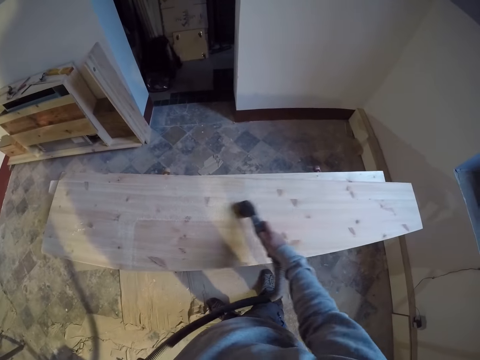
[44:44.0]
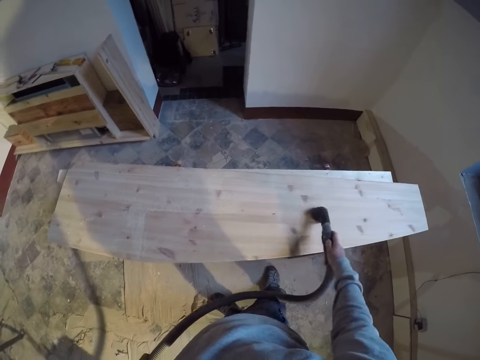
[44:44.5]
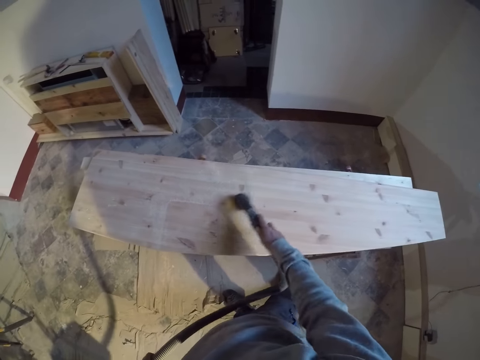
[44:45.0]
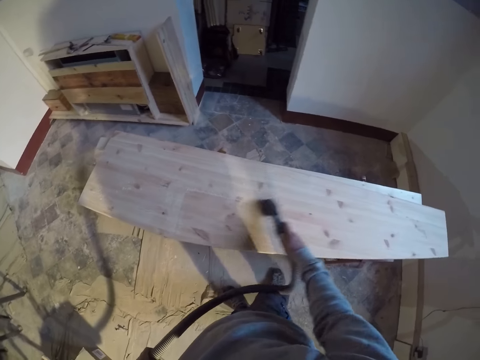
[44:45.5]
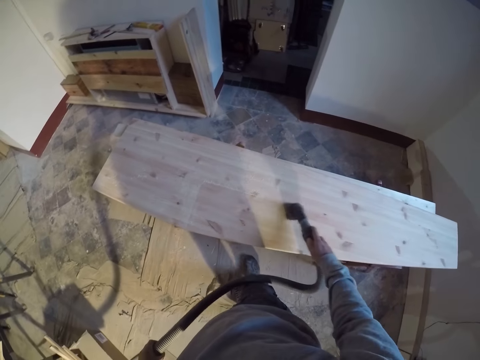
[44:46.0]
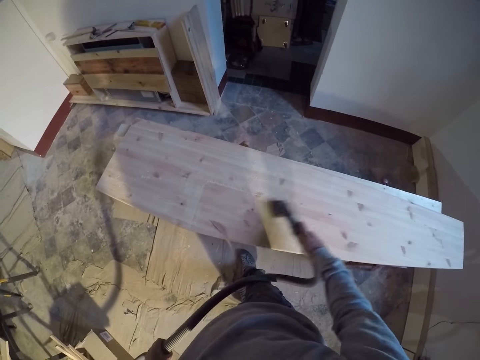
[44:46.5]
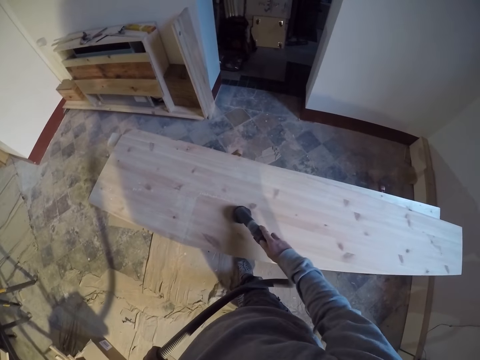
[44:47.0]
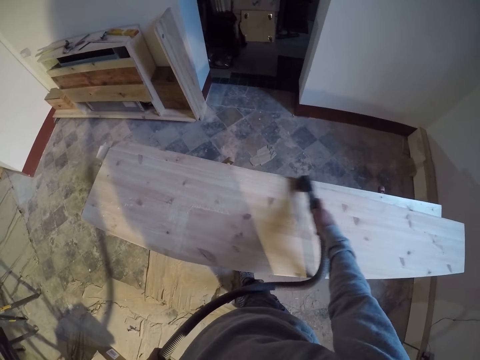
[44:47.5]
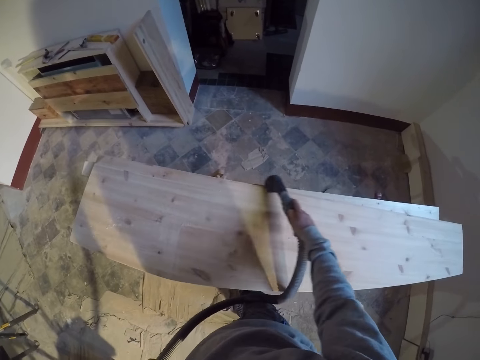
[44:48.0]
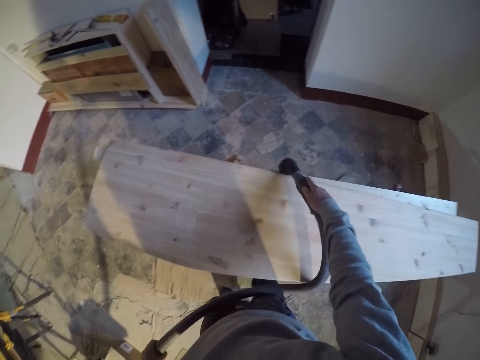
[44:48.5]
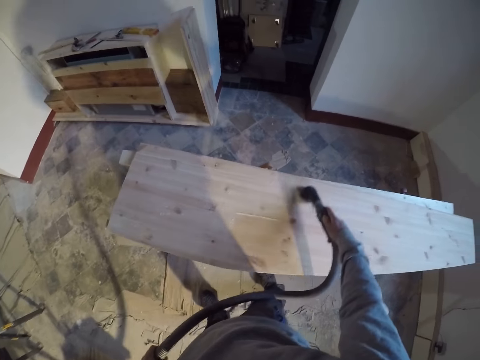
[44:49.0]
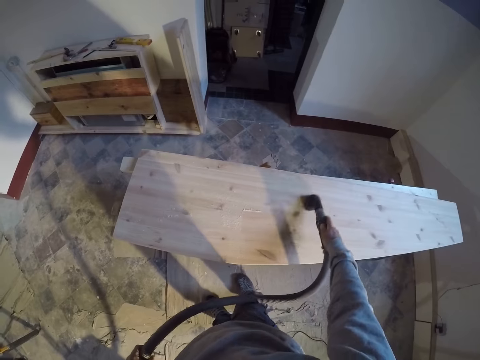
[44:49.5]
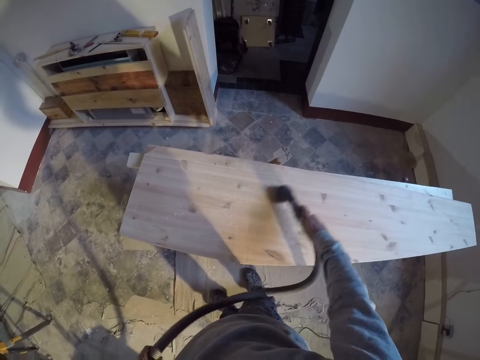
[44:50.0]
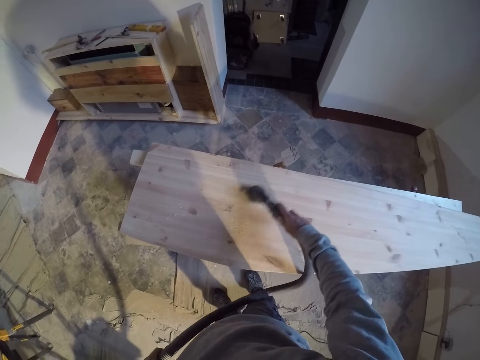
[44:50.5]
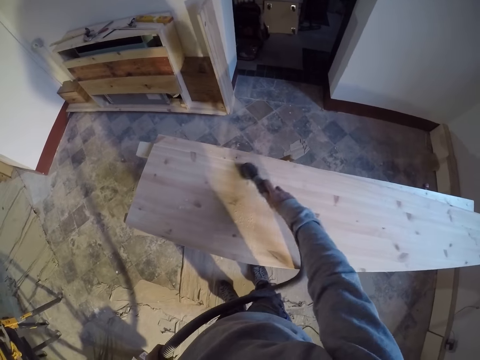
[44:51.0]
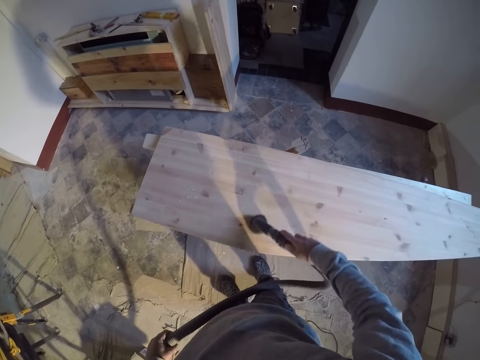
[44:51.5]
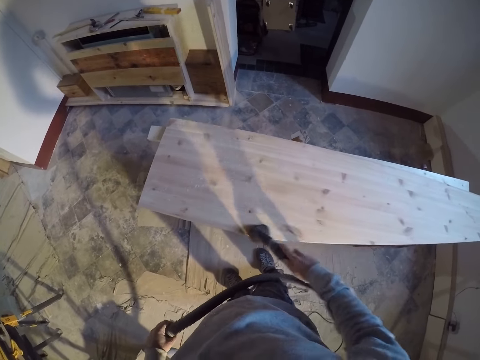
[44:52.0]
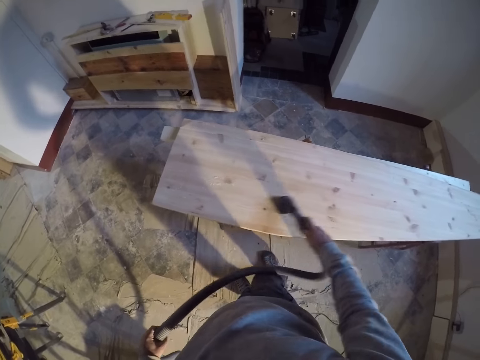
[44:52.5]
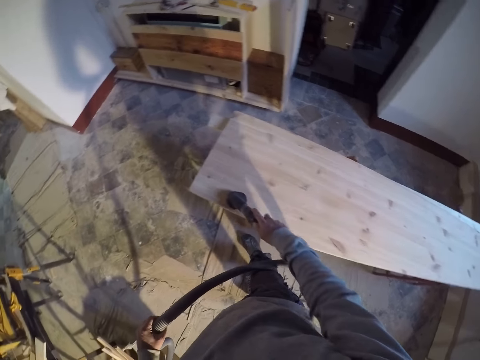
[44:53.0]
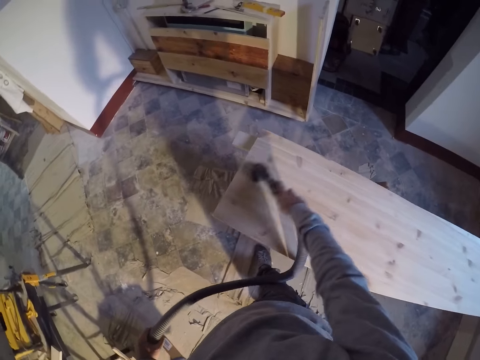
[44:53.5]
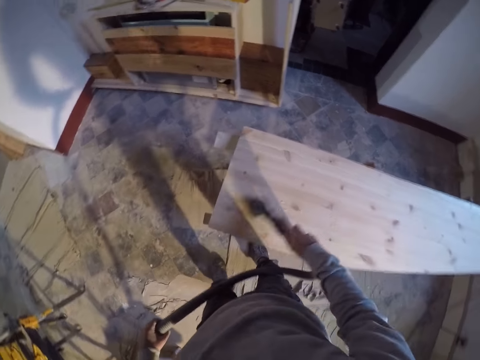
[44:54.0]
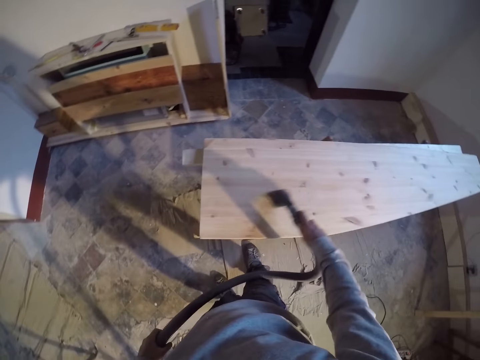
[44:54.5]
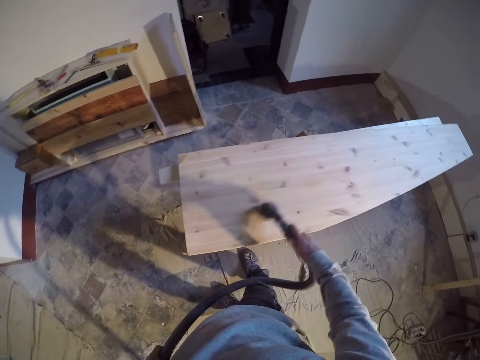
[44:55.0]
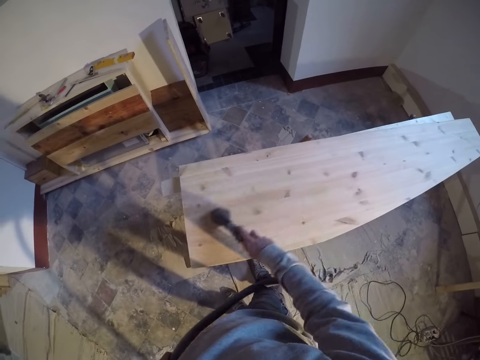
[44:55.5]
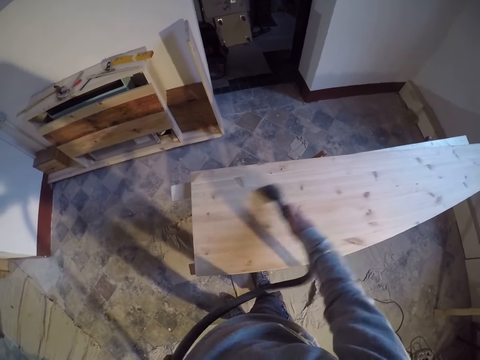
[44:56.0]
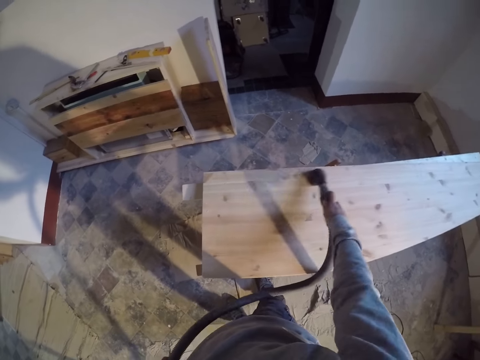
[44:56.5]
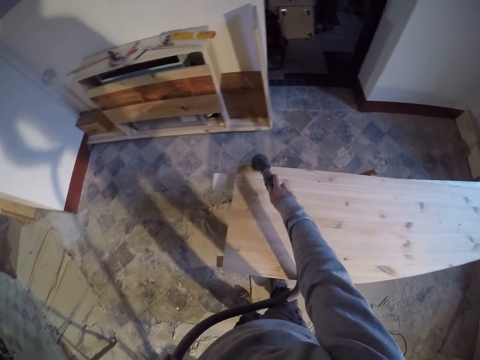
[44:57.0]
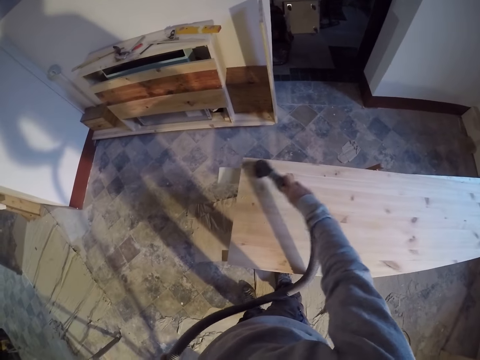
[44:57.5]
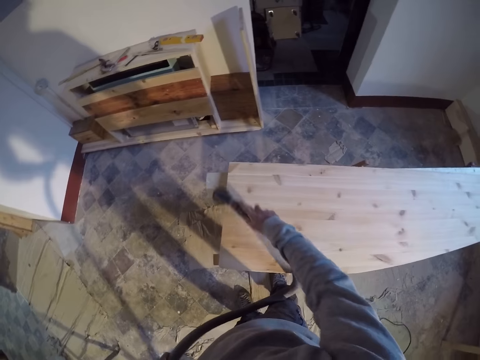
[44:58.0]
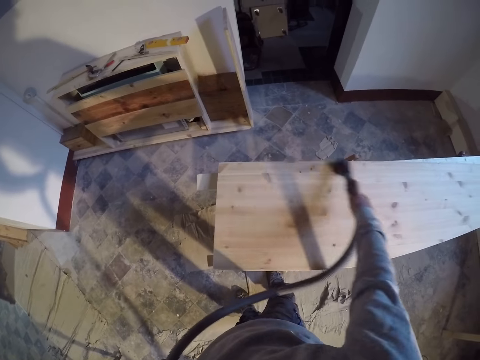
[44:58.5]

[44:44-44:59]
The camera wearer walks. They spray the wood.

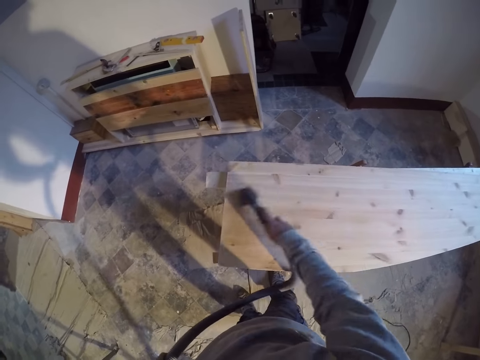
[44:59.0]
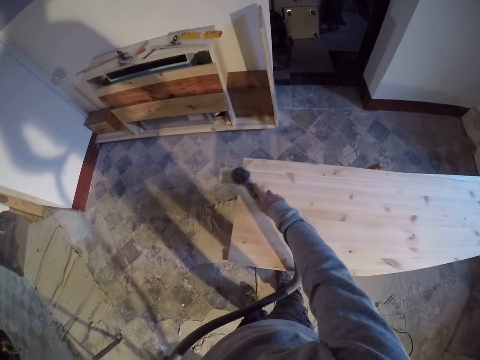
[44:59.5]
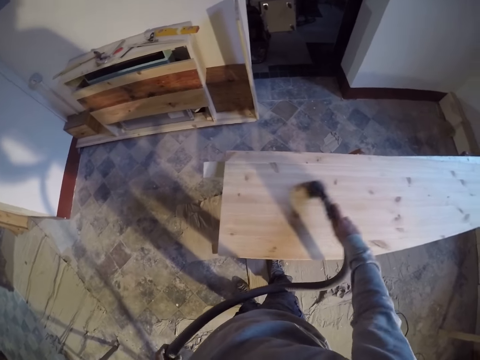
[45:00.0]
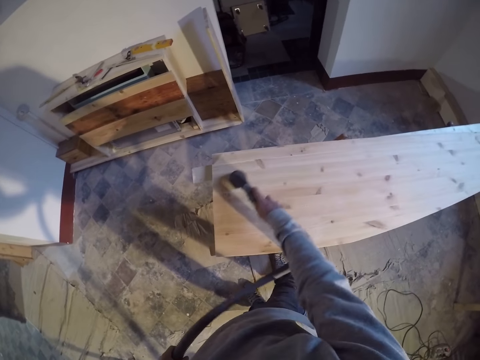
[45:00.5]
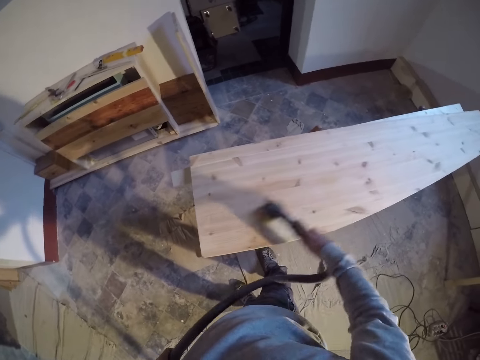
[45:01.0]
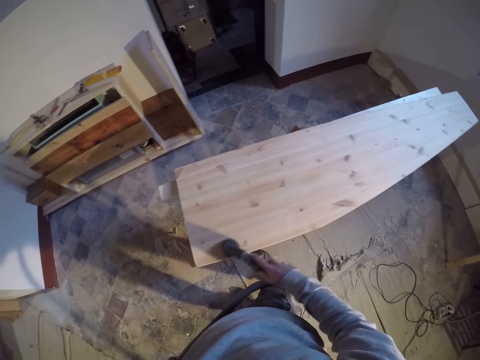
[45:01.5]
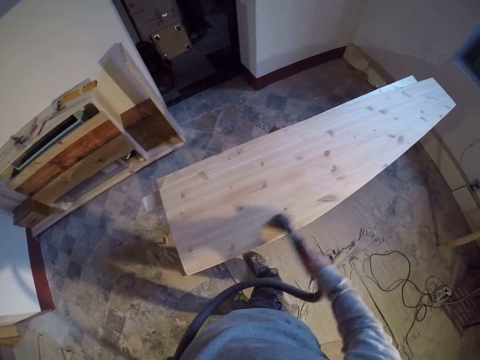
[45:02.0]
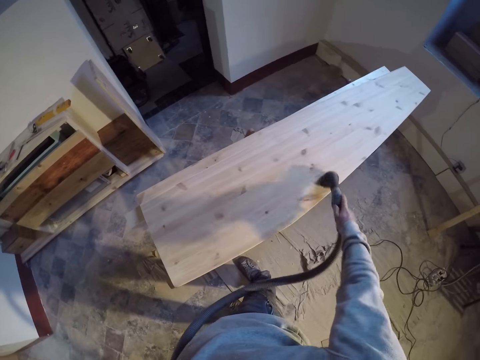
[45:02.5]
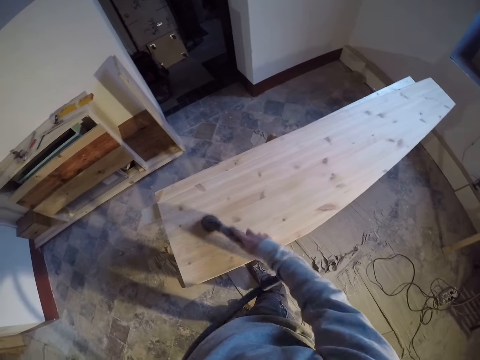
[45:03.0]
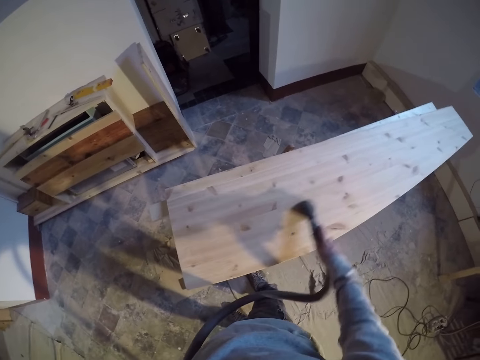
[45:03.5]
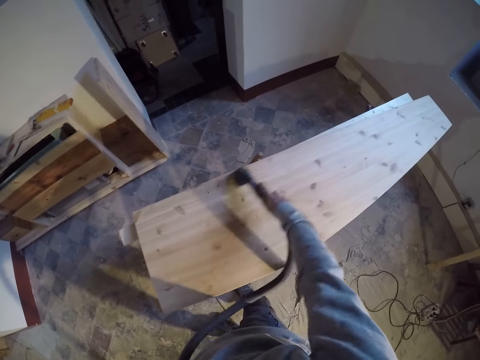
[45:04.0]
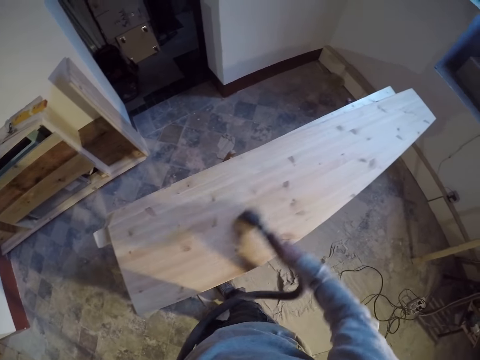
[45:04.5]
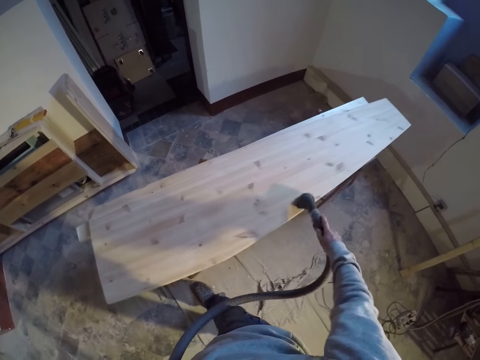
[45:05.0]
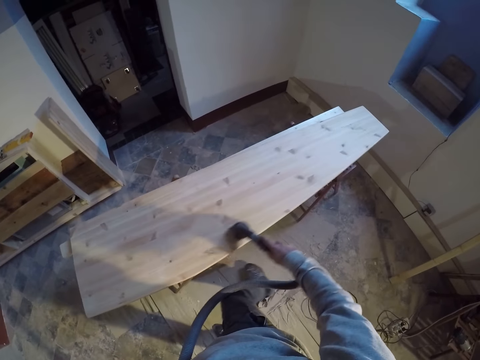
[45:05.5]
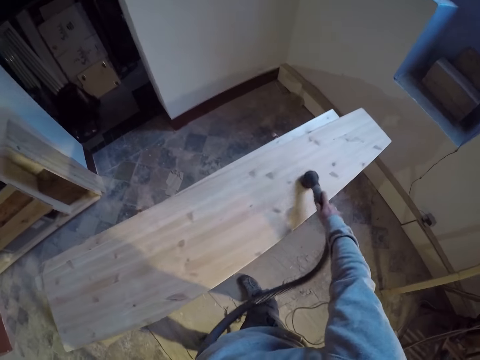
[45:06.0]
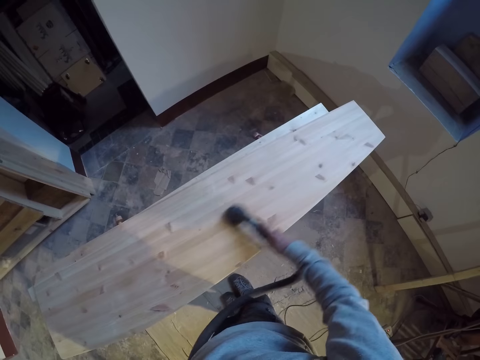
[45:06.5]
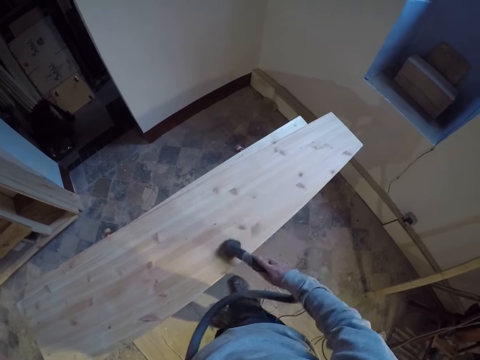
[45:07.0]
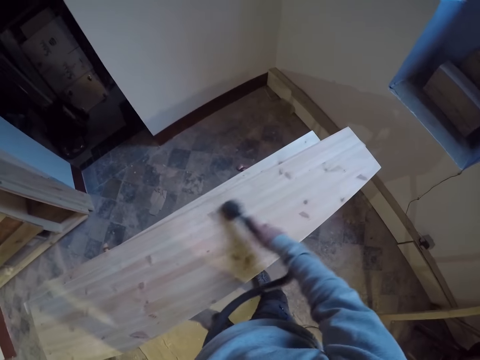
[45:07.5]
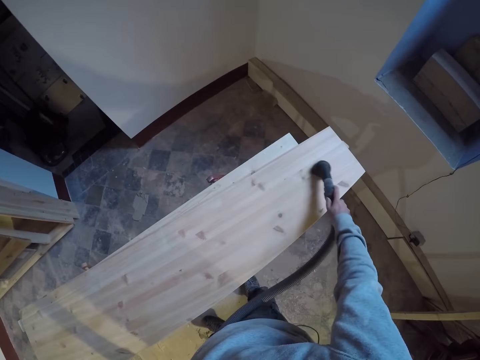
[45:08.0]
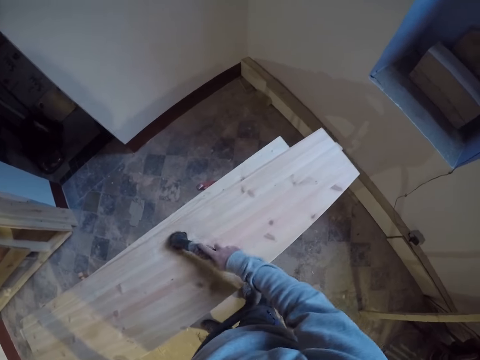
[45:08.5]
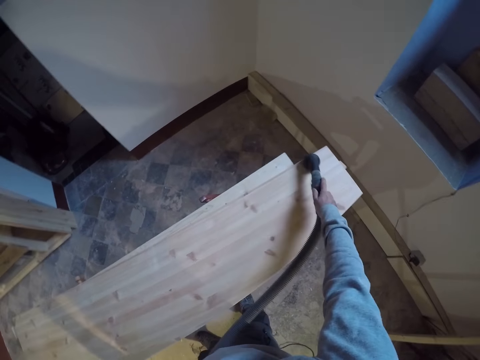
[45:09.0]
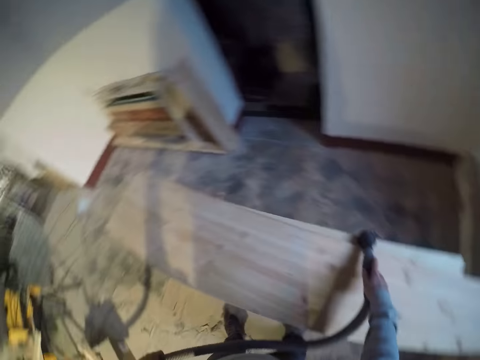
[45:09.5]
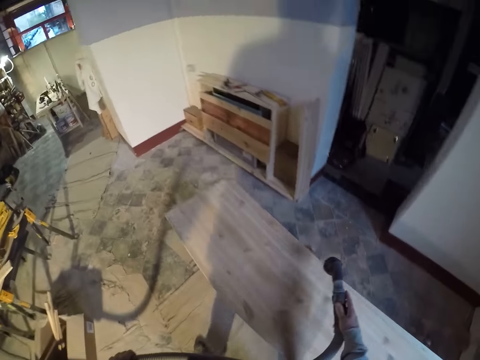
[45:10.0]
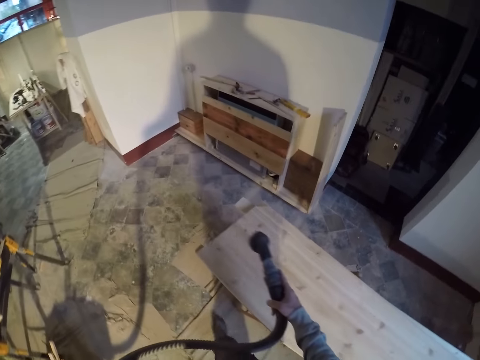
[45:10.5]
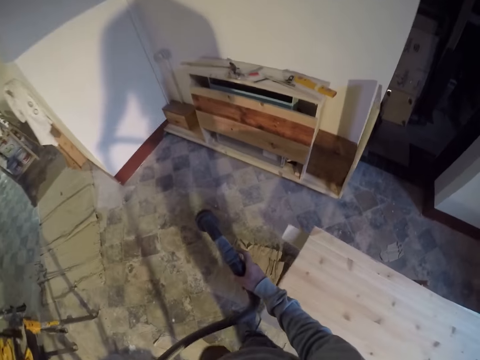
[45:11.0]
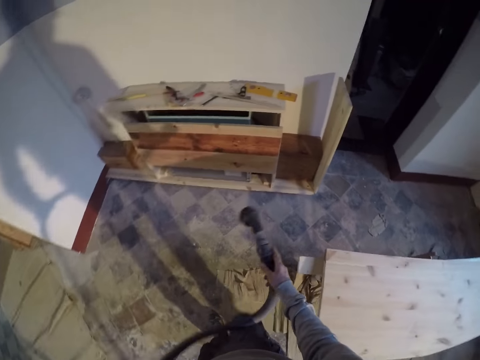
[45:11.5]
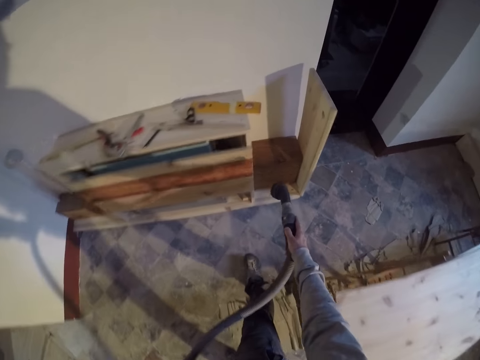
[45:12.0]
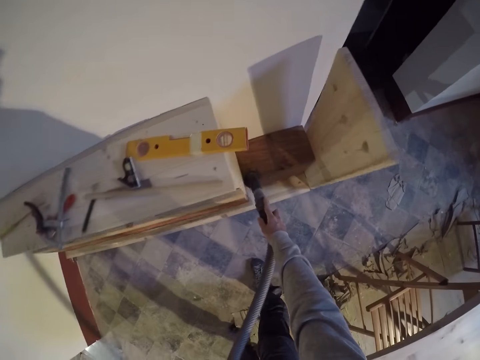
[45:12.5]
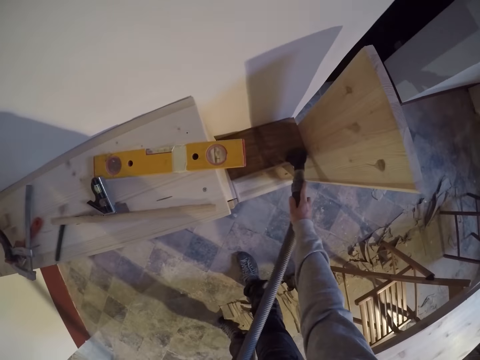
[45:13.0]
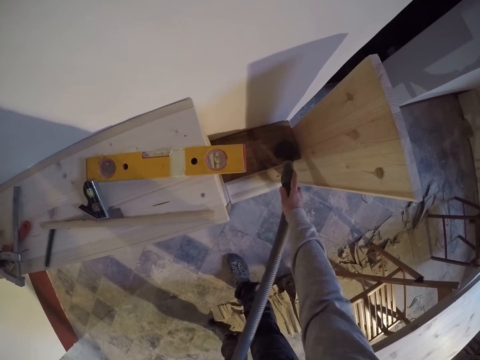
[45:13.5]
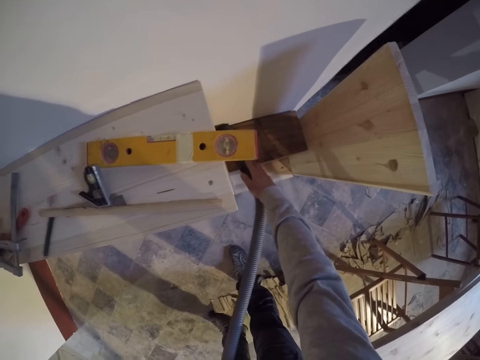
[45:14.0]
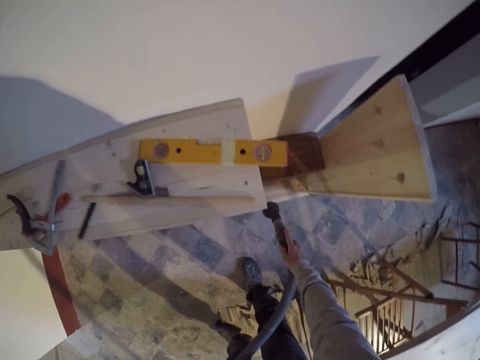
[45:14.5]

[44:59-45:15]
The camera wearer walks. He sprays the wood. He walks. He cleans the shelf with the vacuum cleaner suction hose in his right hand. He sprays the wood.
